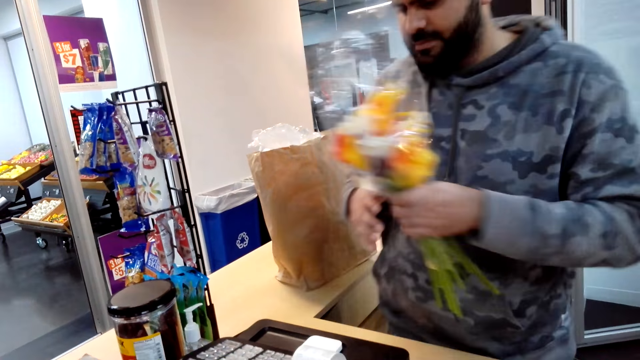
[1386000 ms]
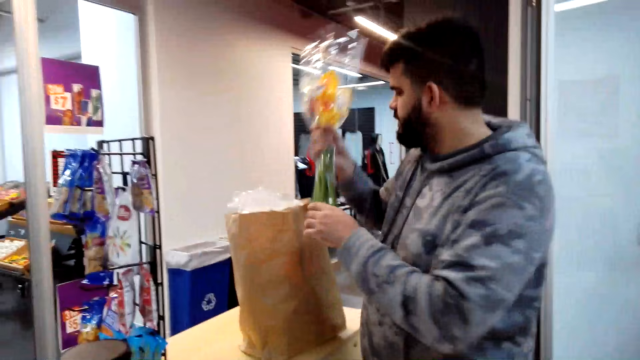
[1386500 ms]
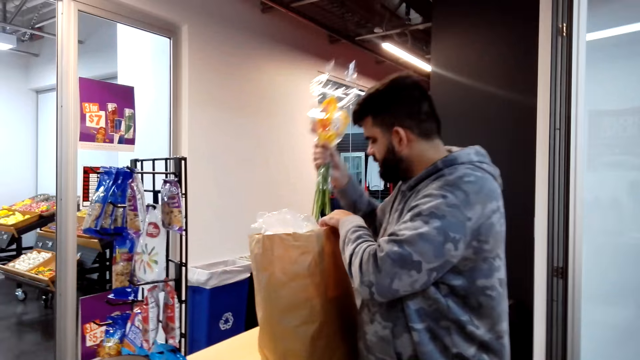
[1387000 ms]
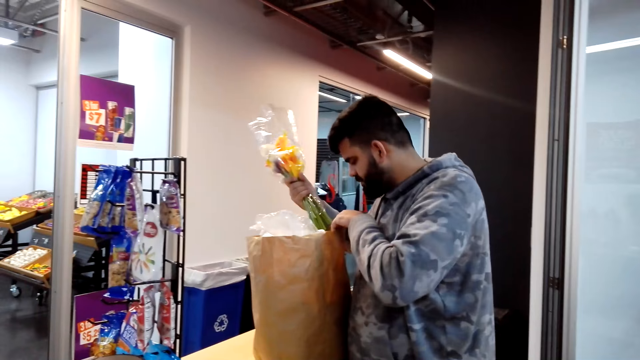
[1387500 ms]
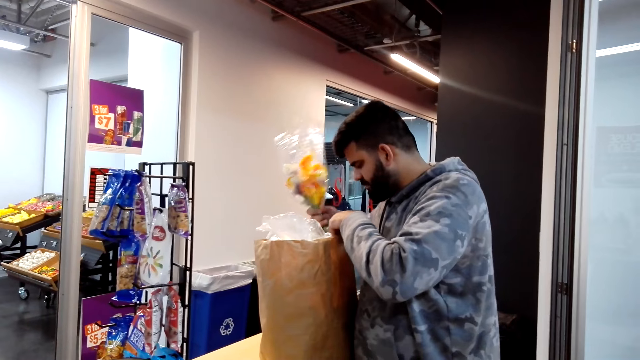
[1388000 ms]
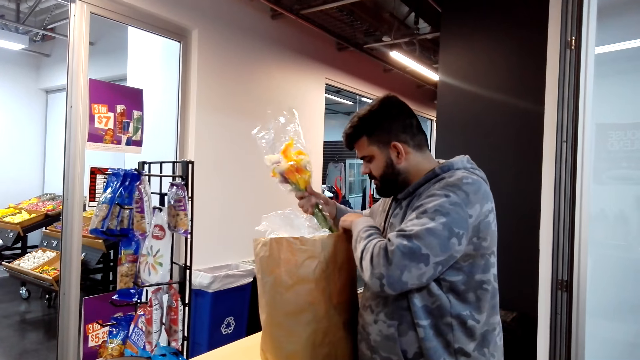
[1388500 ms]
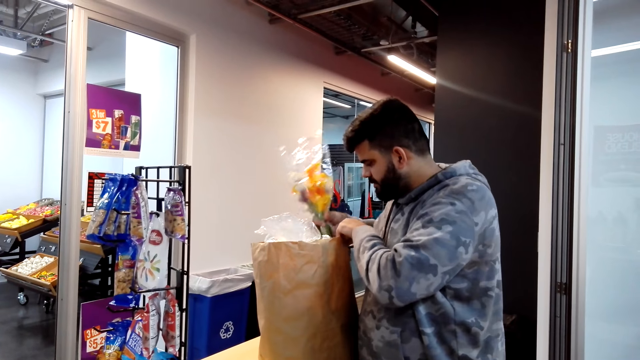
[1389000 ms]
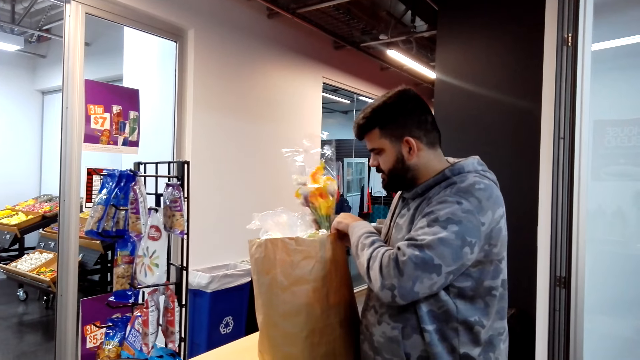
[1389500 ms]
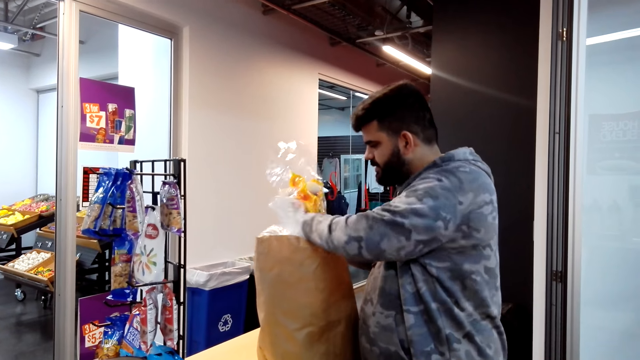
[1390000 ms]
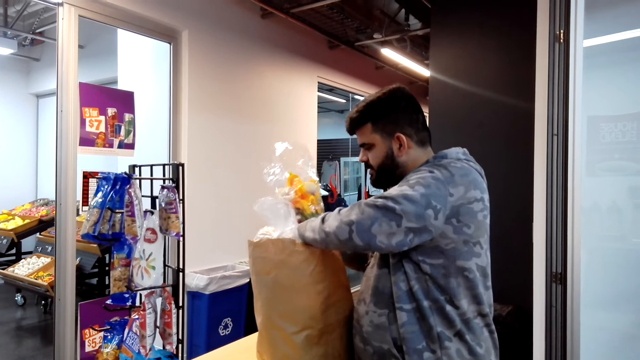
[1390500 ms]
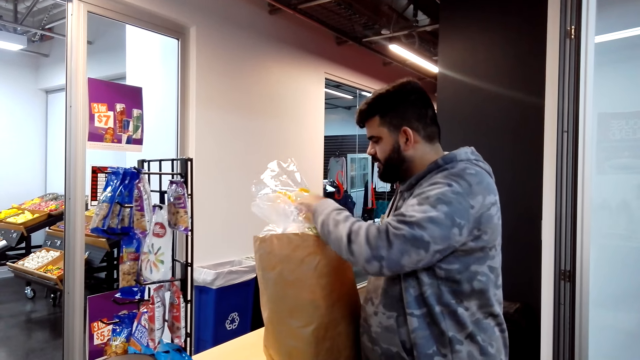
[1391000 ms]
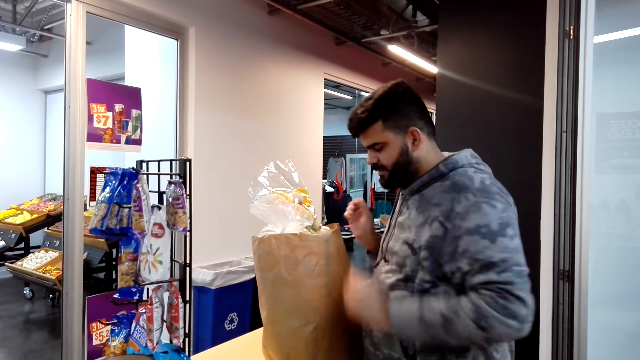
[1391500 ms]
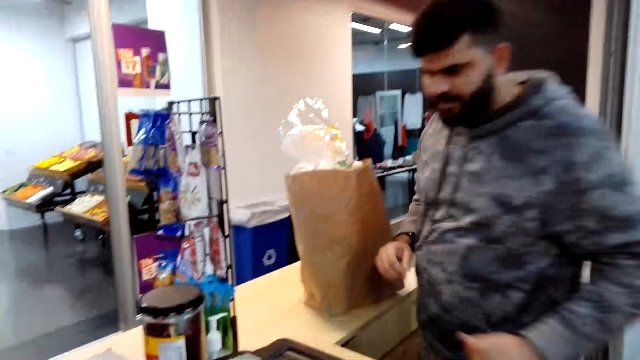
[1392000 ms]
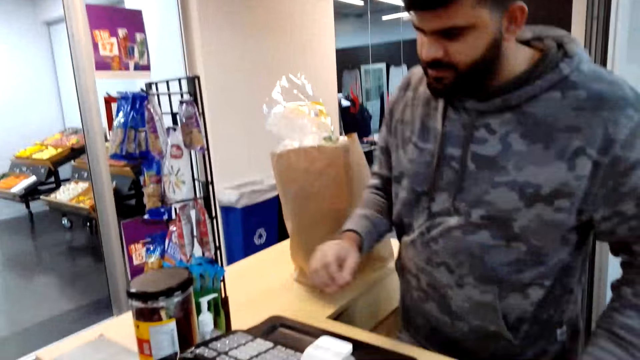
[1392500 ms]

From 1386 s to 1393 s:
A person puts the flowers in the bag.

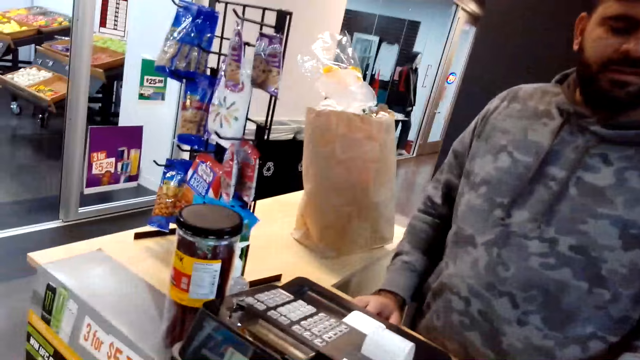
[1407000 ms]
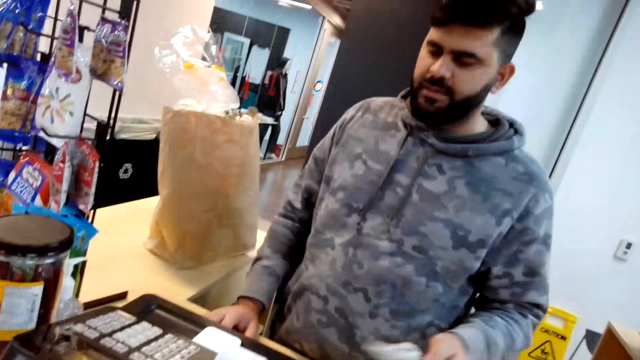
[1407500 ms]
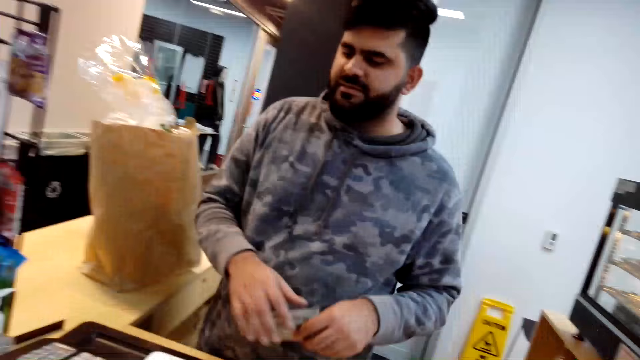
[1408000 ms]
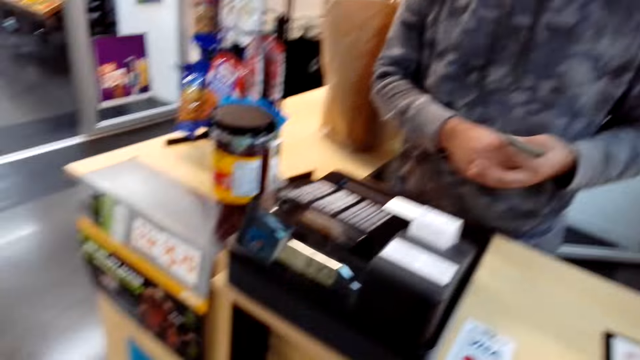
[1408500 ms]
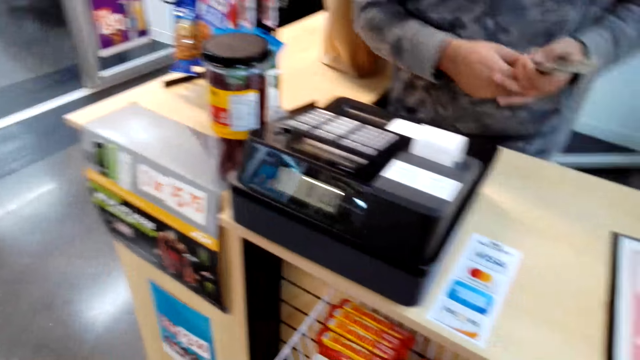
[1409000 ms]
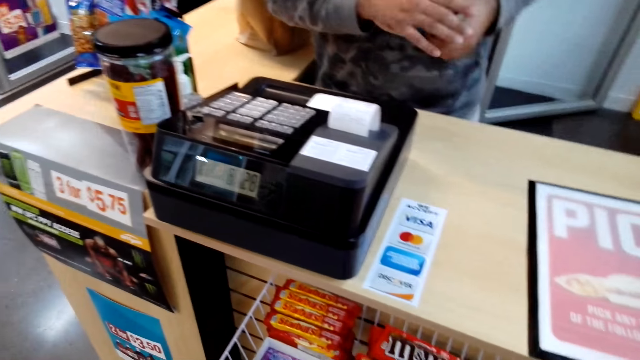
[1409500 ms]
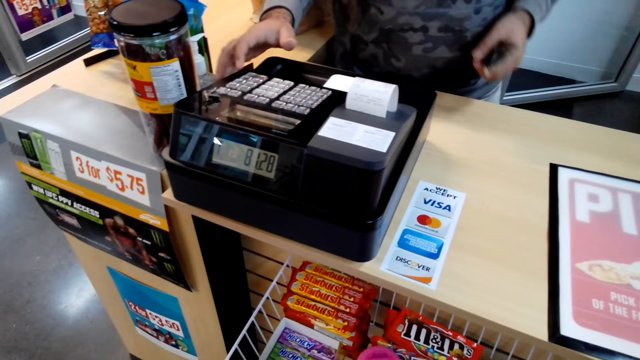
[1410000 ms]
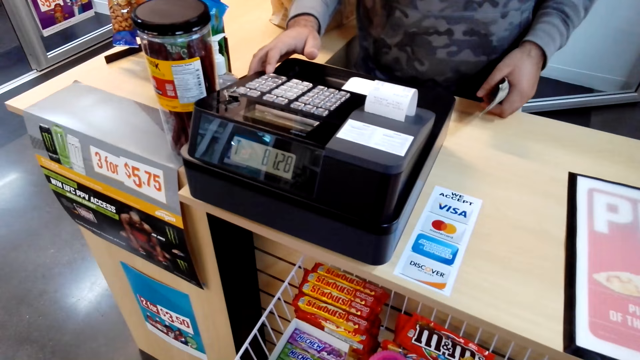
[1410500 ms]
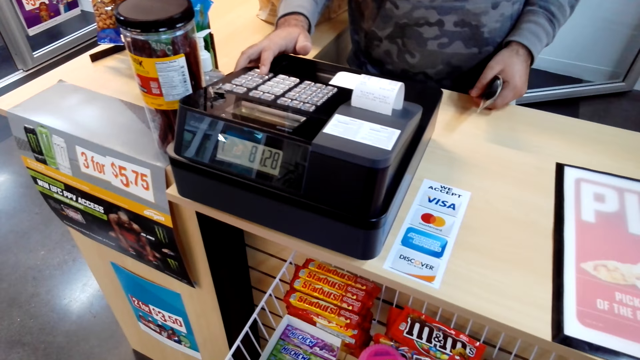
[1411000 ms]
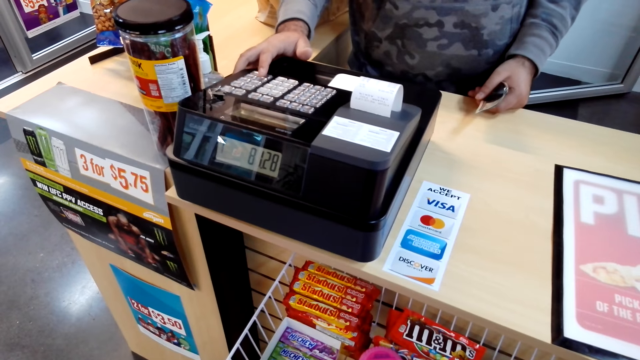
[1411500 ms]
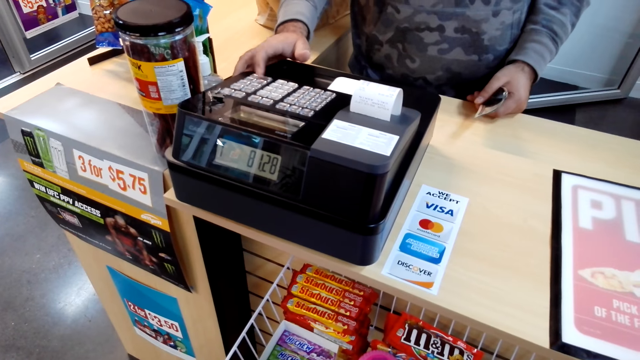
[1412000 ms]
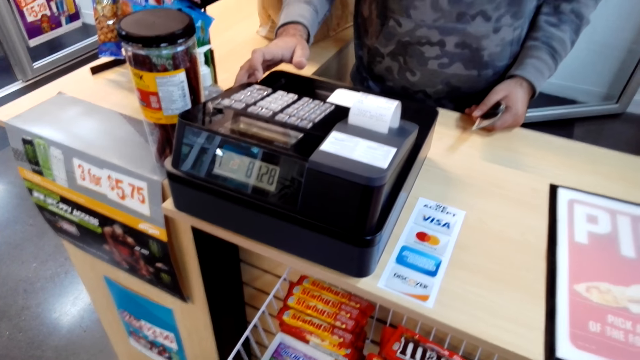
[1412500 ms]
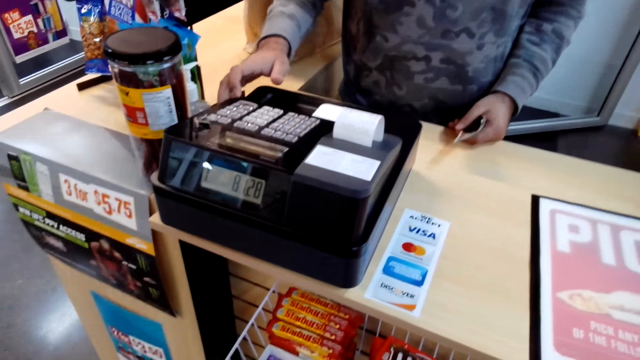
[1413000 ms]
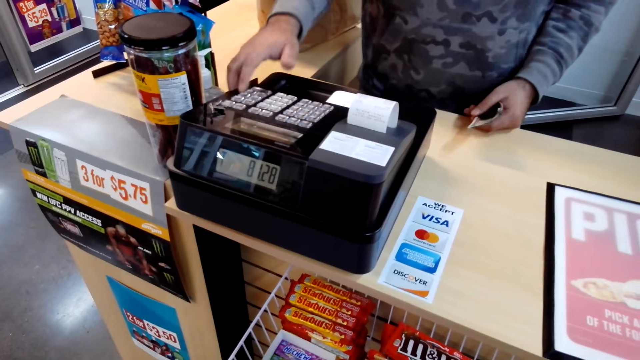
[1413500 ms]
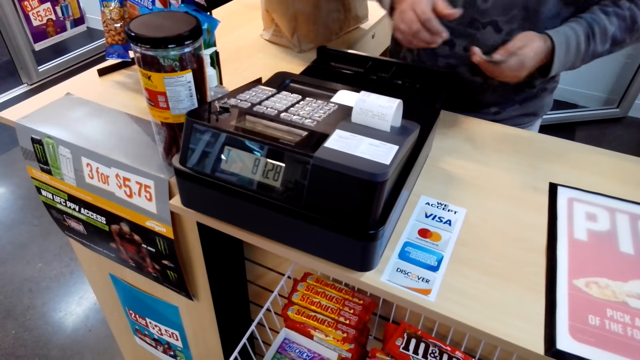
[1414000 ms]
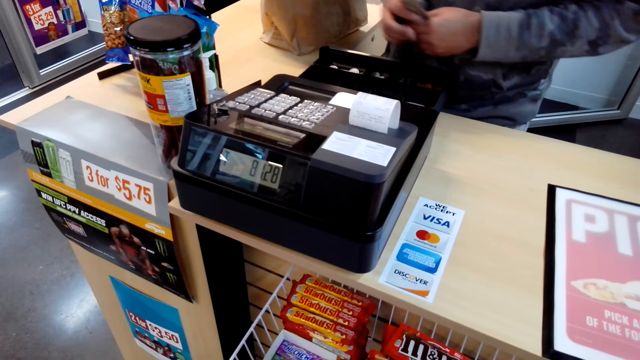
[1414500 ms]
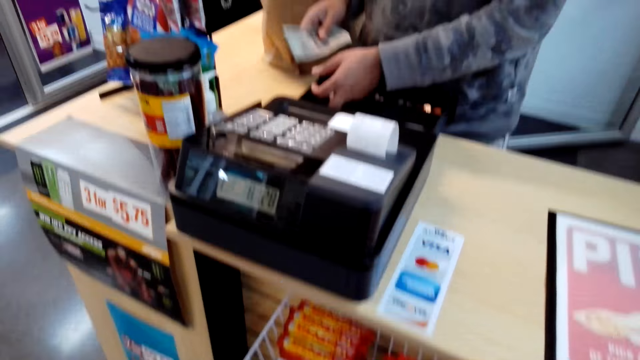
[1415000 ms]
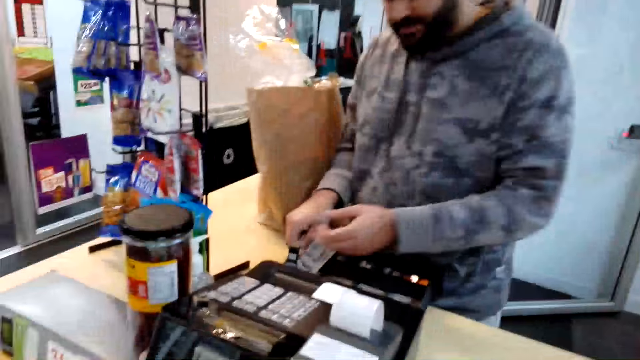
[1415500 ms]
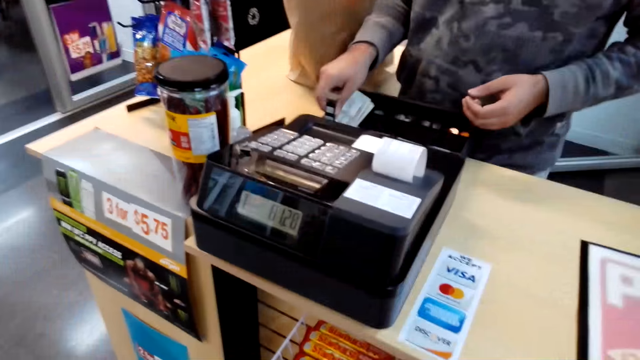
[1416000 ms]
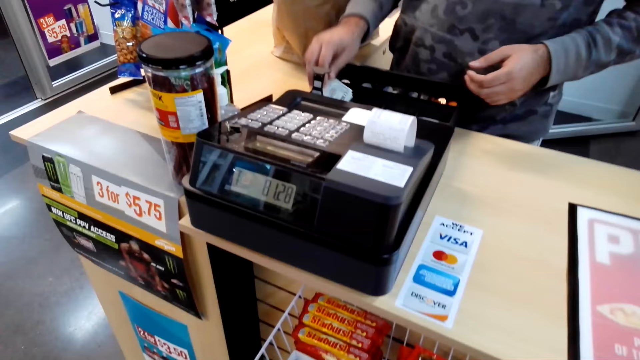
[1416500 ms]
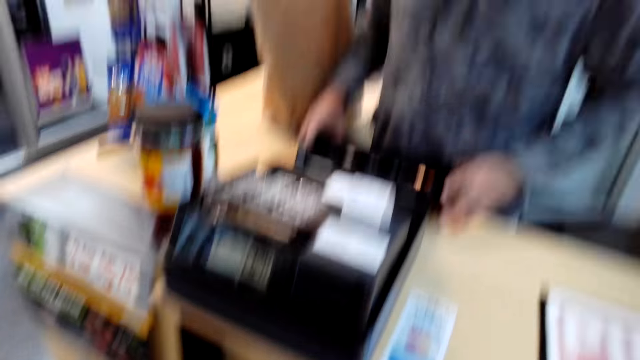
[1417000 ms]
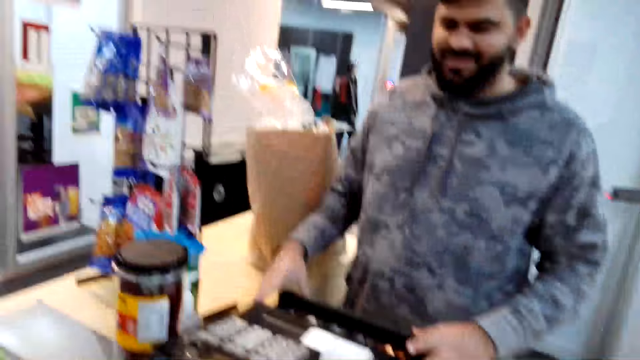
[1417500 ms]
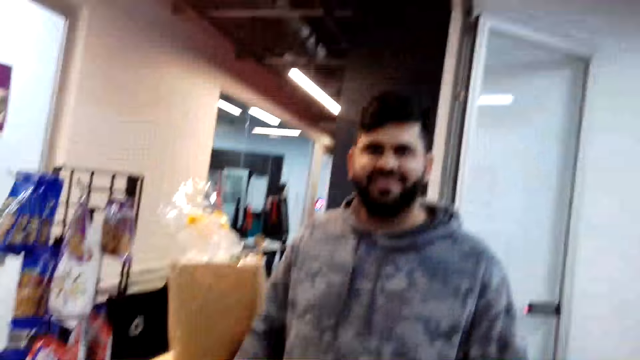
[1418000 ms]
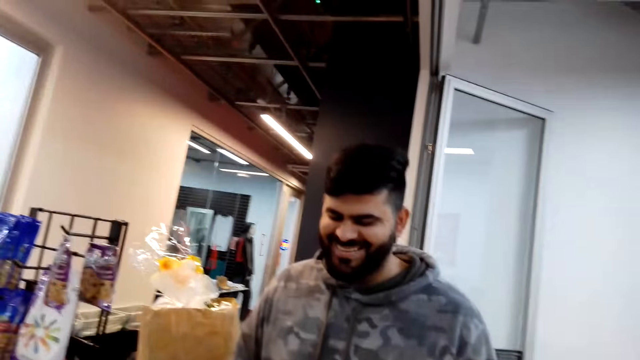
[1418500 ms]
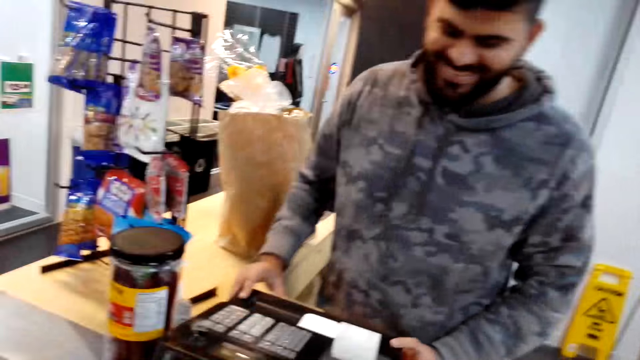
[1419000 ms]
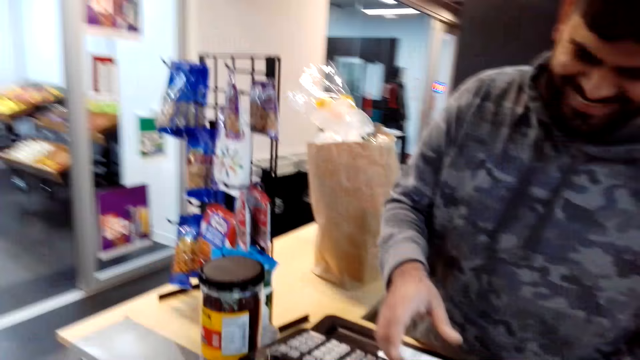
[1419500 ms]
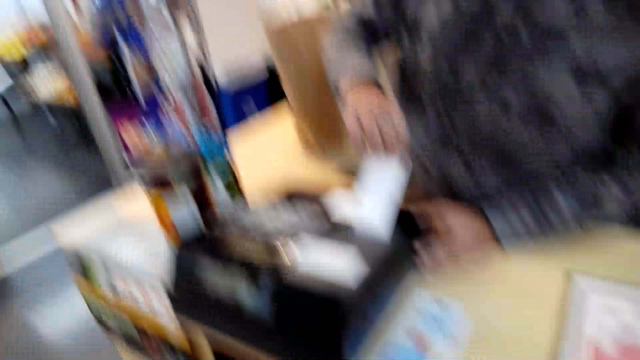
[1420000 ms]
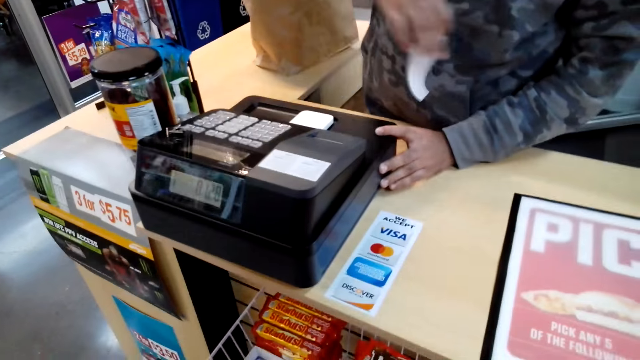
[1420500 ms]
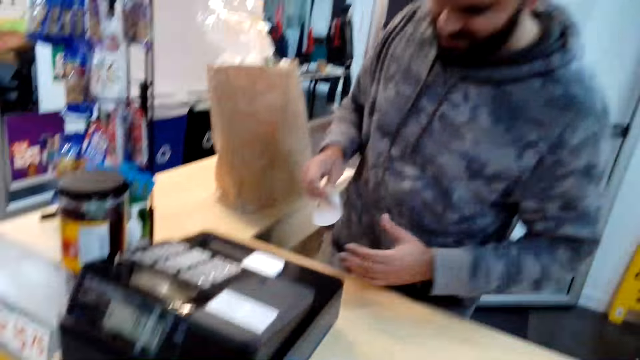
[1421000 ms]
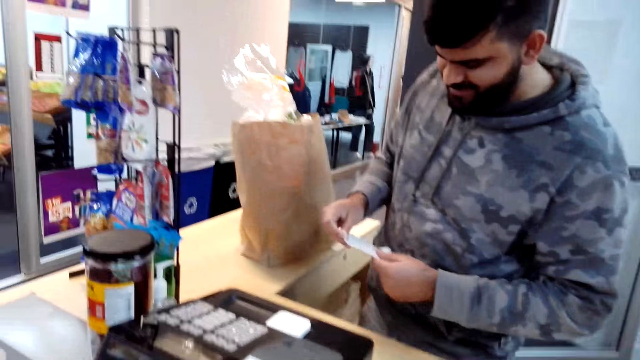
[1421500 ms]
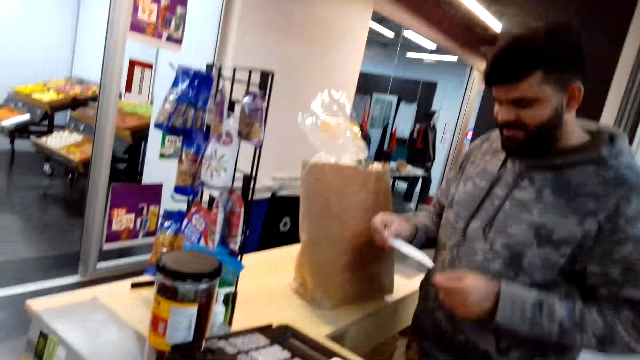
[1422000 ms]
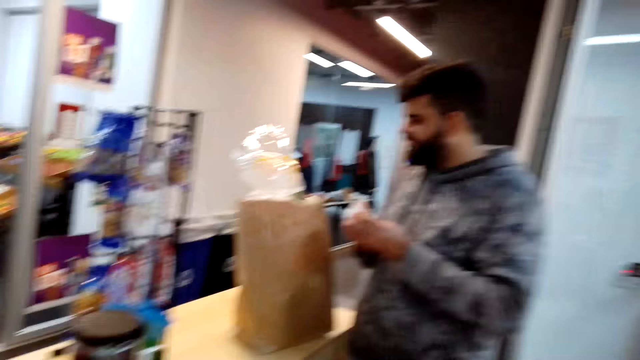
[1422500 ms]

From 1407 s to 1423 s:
The camera wearer grabs the cash. A person operates the cash register, opens the cash register, and puts the money in the cash register. The camera wearer talks to the person. The person grabs the receipt.
